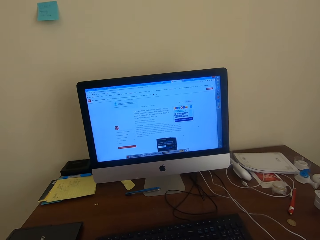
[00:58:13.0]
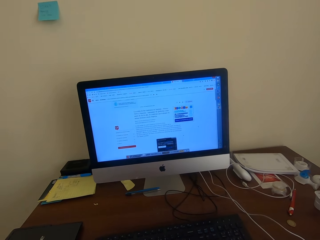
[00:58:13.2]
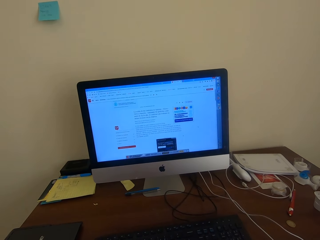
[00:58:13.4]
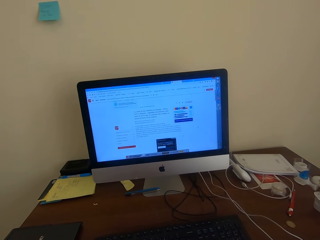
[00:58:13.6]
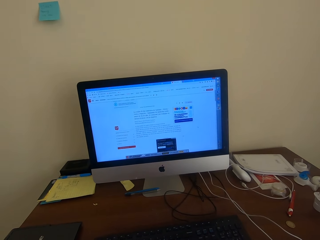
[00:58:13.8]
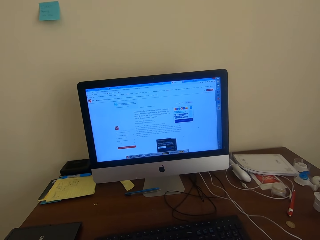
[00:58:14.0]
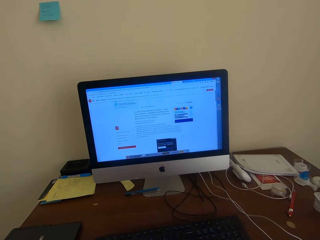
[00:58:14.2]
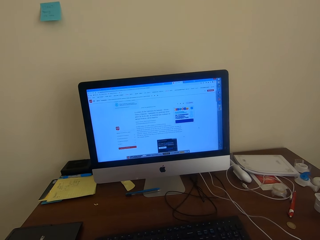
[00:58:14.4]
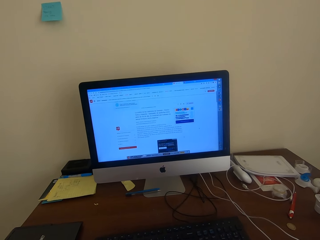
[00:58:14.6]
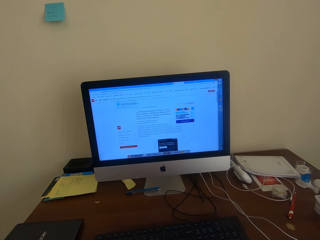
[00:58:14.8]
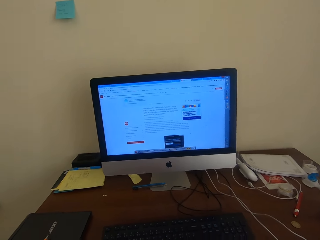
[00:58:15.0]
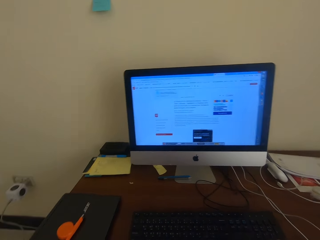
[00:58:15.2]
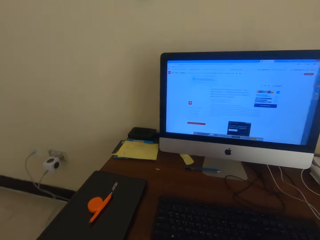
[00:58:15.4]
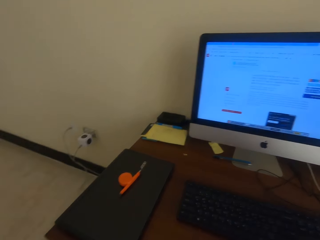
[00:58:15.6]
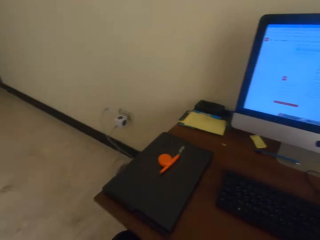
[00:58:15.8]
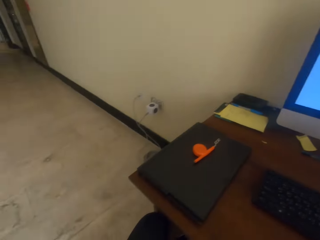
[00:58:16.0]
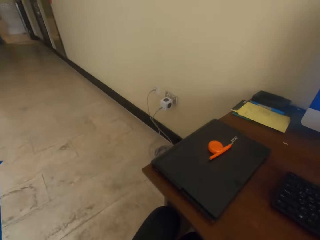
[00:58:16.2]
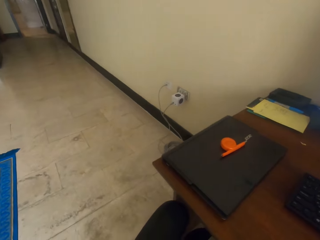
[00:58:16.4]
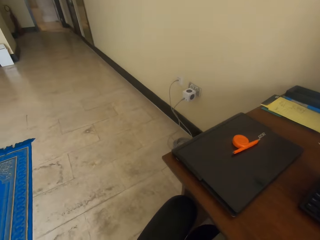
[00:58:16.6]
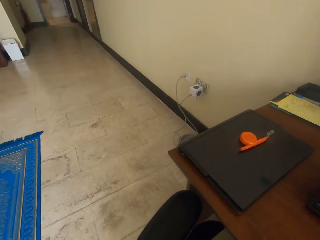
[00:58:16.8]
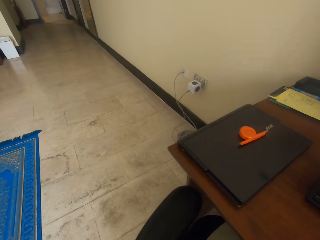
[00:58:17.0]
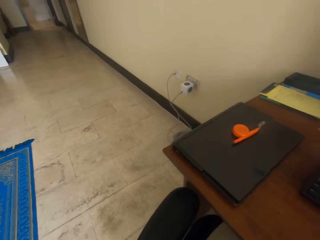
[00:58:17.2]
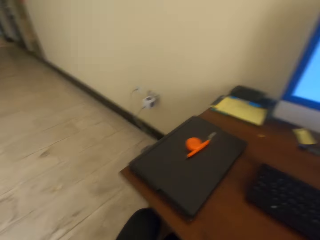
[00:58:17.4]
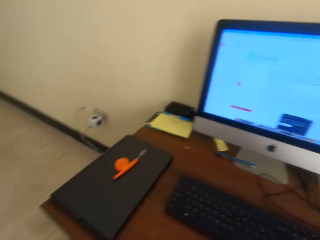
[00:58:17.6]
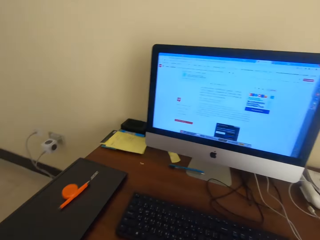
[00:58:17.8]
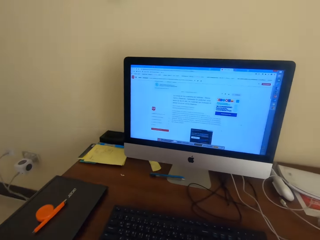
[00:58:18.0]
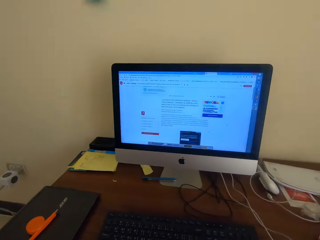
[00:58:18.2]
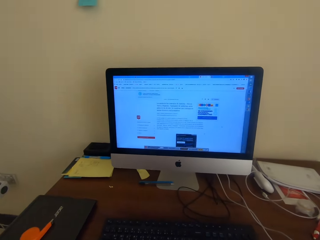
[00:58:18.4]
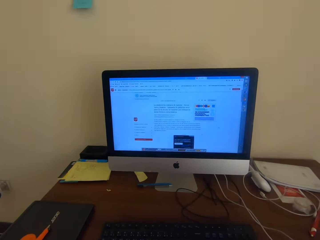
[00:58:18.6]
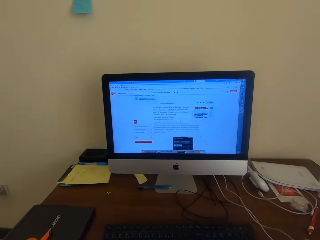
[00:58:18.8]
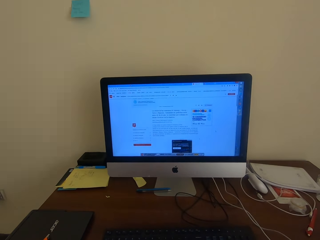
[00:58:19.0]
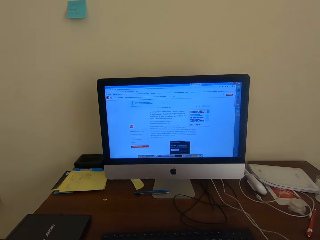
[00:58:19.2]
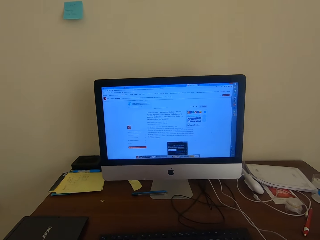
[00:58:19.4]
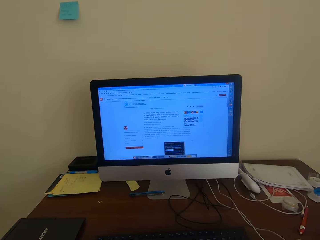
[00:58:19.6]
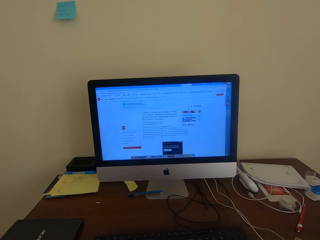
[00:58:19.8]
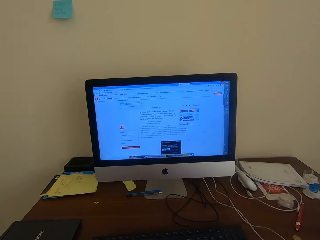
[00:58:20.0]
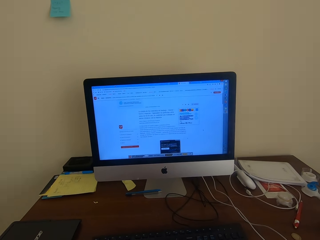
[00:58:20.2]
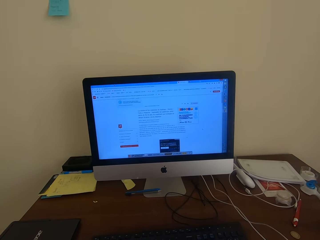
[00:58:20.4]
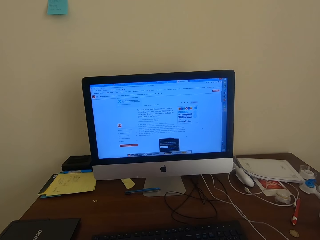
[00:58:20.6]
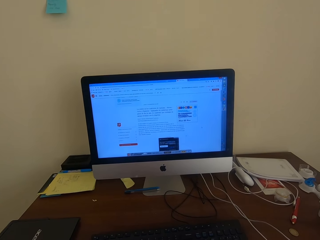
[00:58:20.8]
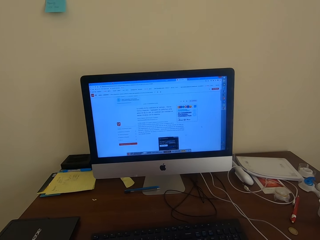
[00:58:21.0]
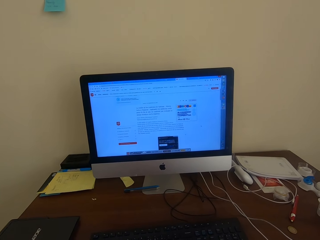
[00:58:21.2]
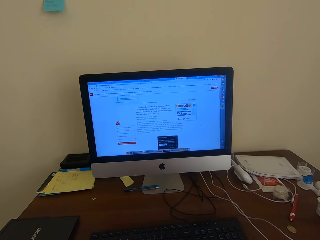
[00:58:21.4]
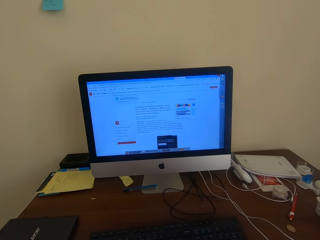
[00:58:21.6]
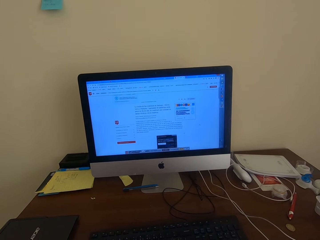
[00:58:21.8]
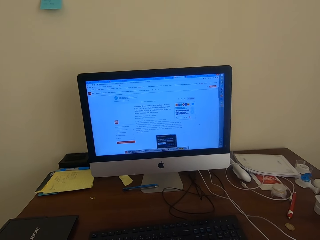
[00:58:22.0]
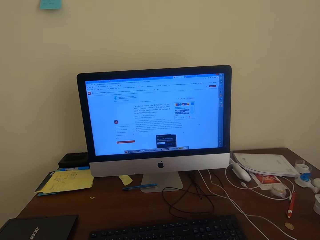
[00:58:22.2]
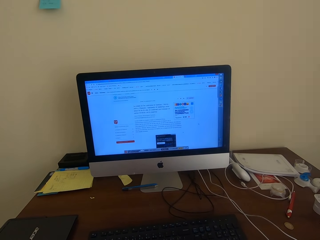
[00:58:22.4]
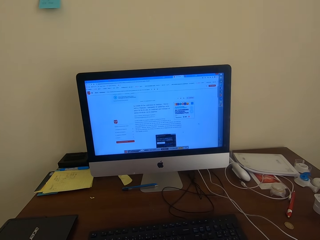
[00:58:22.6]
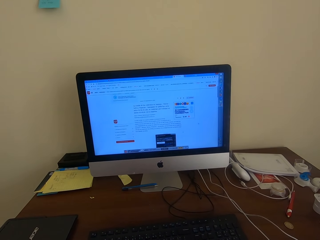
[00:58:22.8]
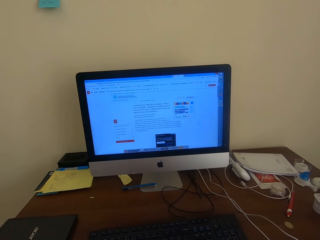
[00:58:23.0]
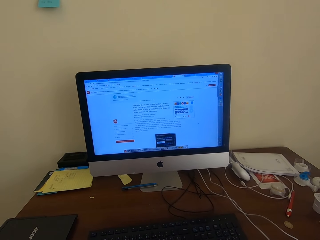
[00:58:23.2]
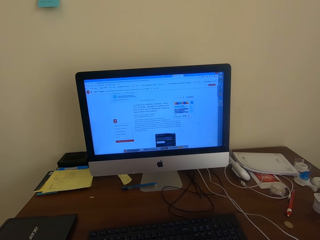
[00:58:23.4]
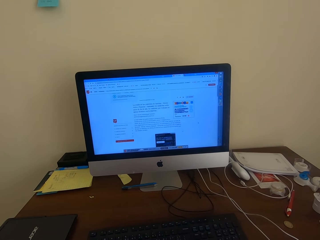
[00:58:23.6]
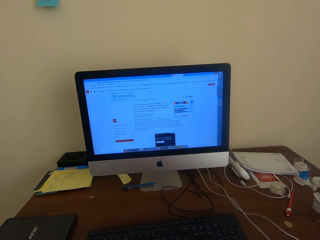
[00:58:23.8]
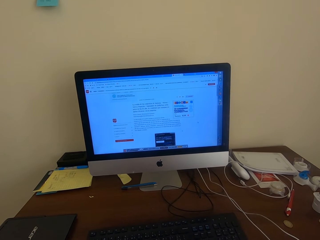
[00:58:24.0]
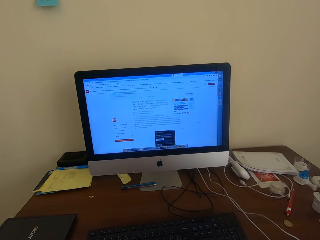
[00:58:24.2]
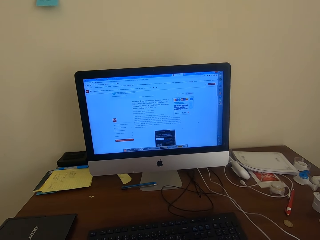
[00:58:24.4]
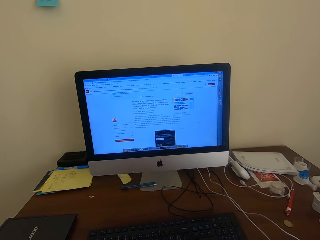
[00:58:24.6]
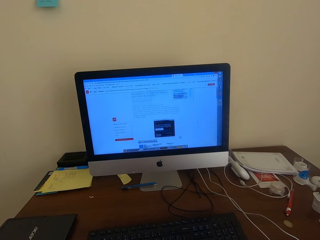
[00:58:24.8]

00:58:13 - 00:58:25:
The camera wearer looks around the room. They scroll on the desktop with the mouse.

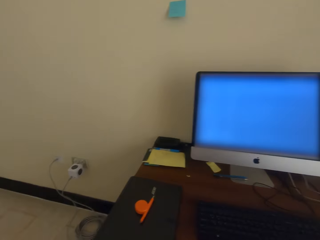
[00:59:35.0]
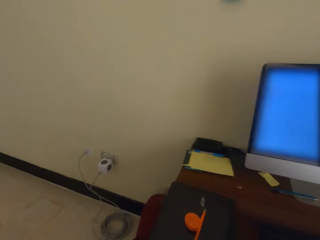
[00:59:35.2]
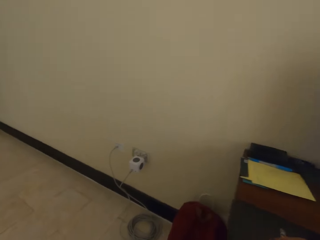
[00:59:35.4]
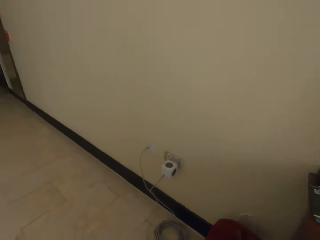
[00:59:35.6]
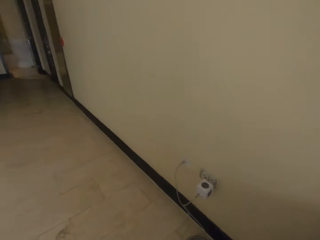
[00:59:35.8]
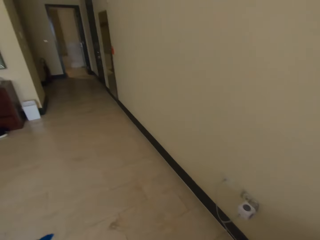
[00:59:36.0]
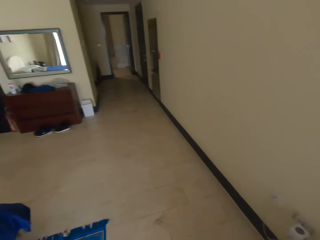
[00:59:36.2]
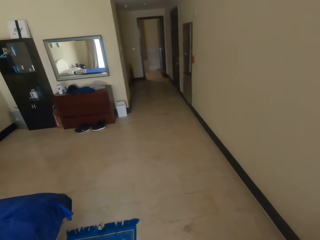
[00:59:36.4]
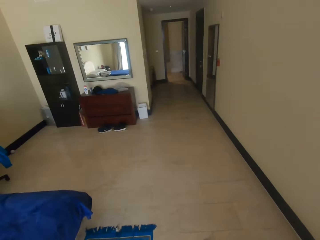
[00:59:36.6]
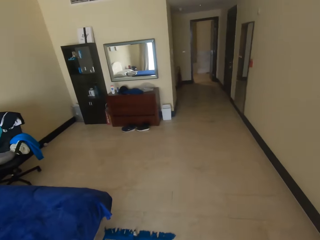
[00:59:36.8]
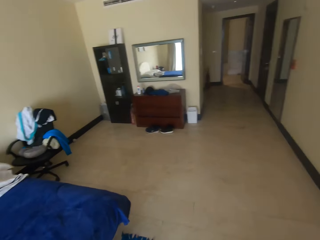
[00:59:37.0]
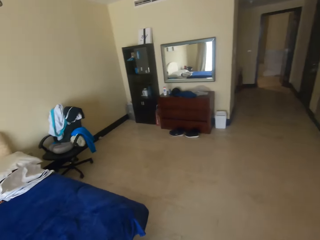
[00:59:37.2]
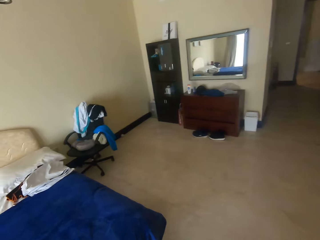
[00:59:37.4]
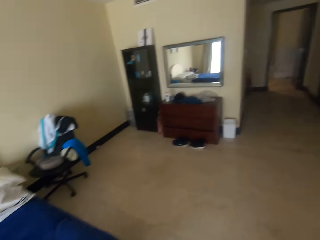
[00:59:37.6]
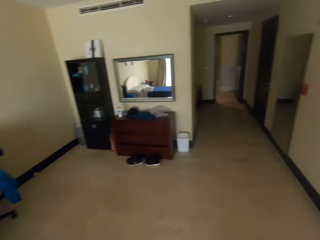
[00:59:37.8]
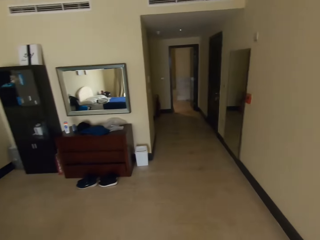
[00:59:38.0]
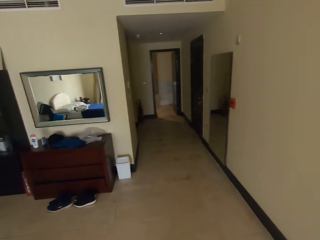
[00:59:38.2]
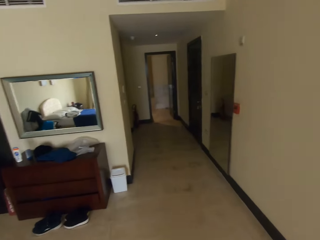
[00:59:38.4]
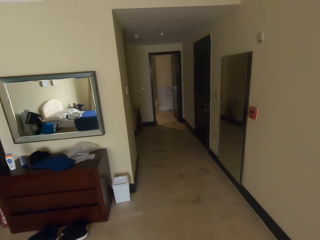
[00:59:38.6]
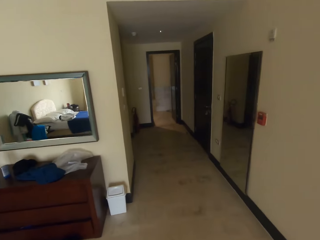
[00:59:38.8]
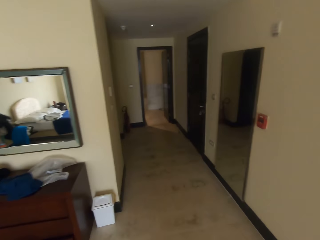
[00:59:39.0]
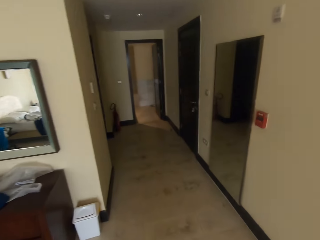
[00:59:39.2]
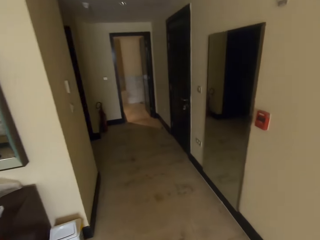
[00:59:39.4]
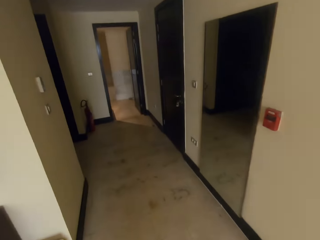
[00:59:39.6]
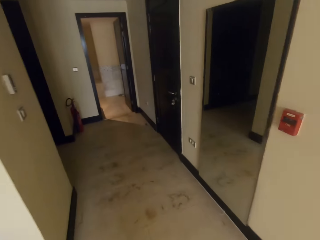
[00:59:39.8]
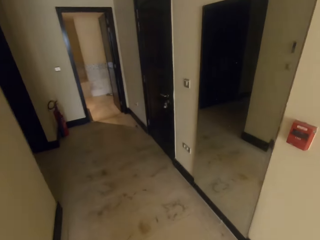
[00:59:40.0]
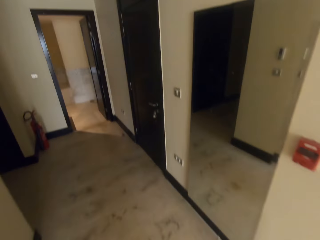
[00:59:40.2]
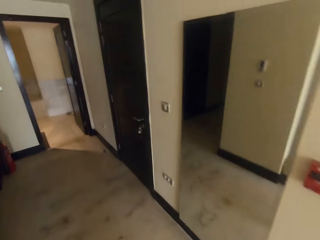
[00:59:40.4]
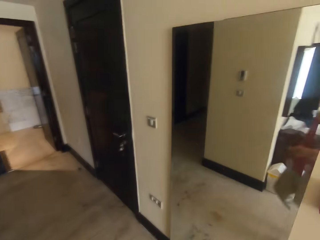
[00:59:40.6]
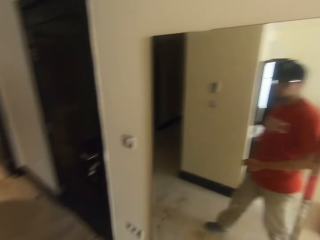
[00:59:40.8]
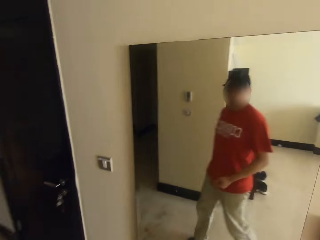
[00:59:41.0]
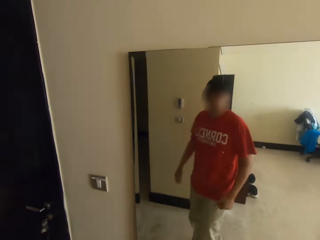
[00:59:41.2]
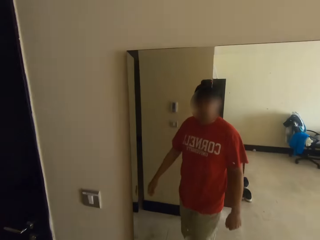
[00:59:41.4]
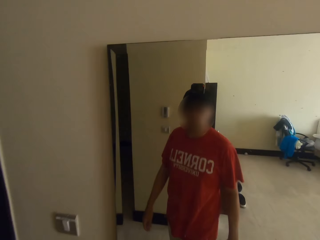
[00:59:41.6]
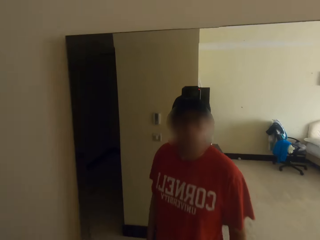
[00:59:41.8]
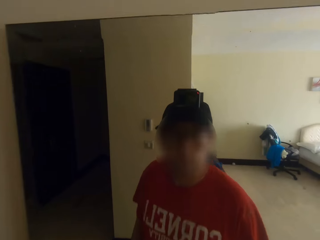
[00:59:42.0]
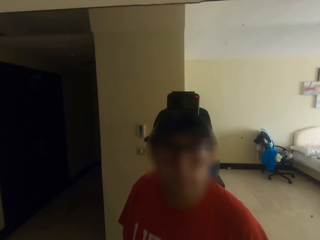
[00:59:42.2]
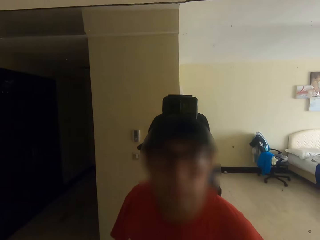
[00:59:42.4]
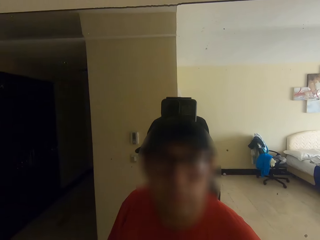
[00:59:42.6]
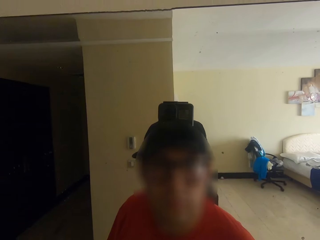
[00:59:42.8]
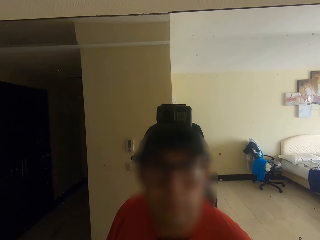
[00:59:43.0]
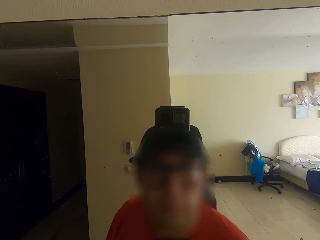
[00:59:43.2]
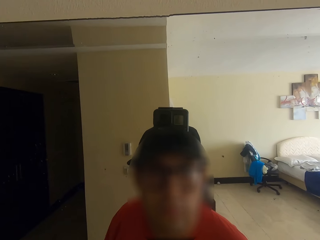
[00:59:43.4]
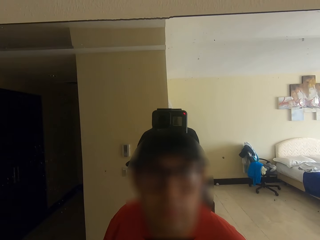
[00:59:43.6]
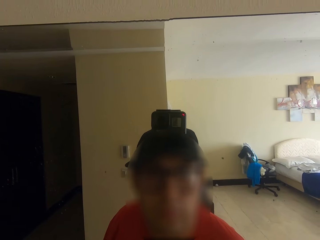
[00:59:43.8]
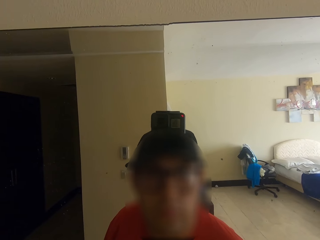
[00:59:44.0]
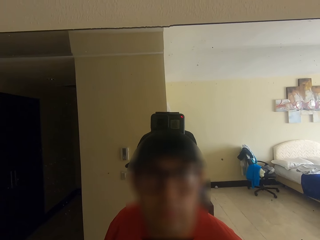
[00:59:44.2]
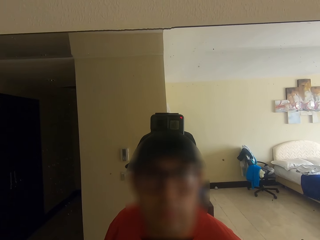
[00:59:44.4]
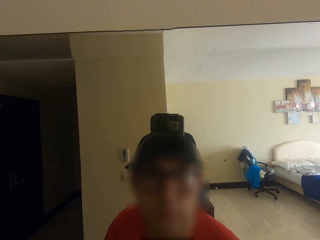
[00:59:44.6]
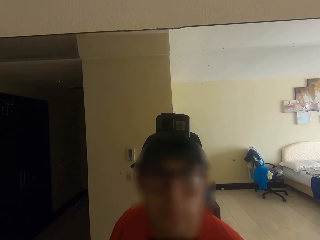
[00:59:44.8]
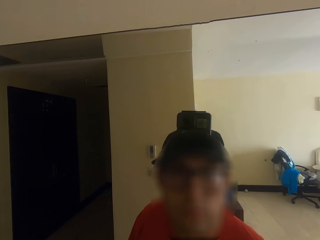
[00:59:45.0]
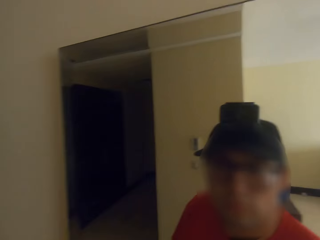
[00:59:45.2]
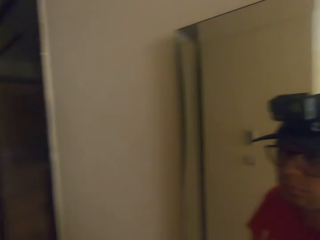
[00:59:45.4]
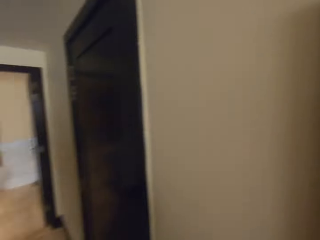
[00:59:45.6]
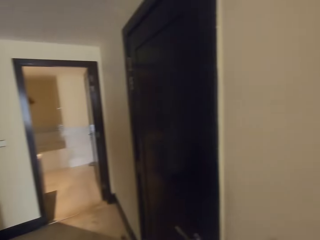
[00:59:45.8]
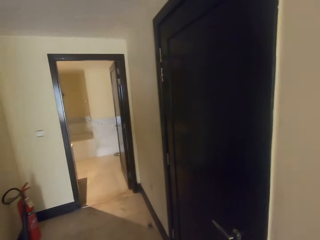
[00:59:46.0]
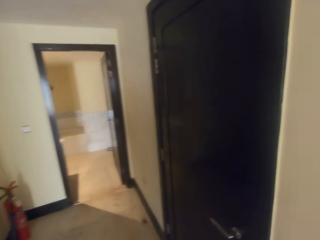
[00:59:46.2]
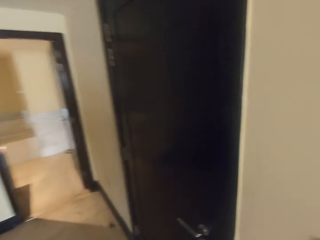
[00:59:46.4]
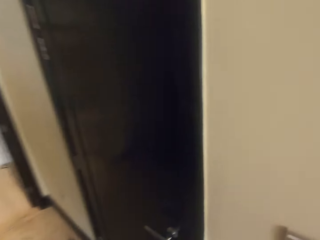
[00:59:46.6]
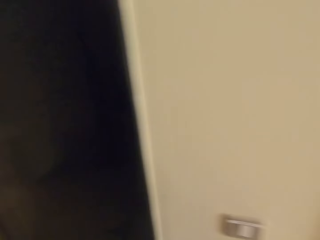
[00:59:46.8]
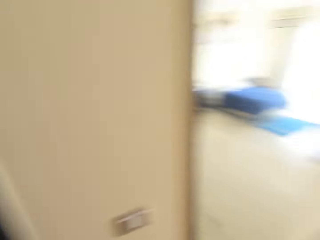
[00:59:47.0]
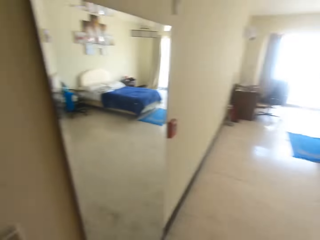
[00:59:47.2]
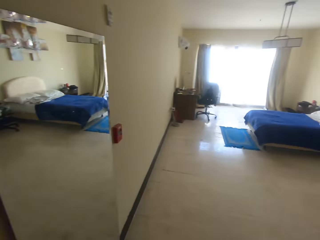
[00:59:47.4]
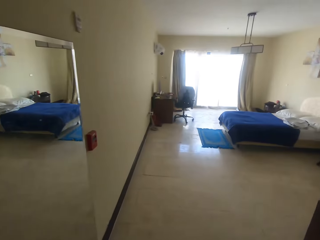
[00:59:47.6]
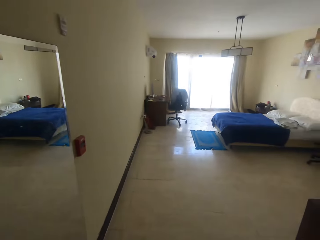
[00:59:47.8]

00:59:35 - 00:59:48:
The camera wearer walks around the room. They check the mirror. They talk to a woman. They walk around the room.
